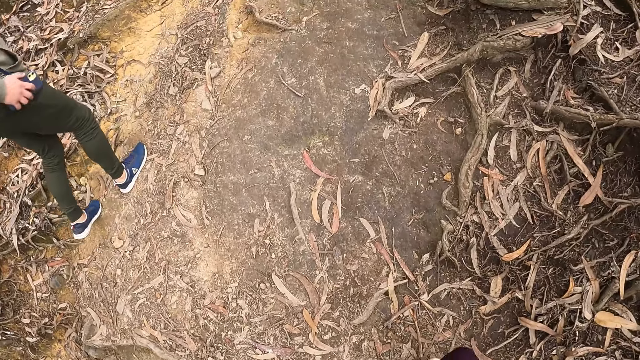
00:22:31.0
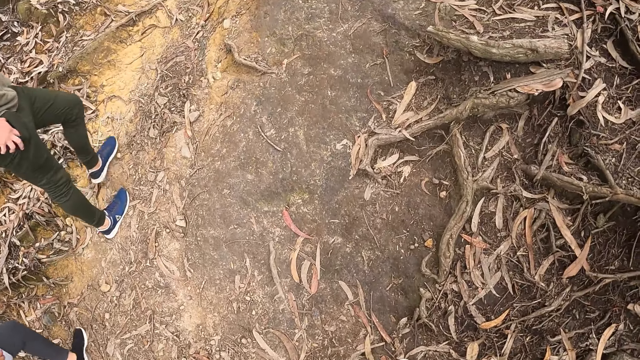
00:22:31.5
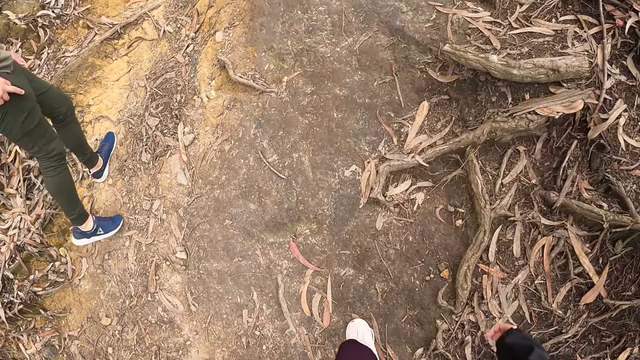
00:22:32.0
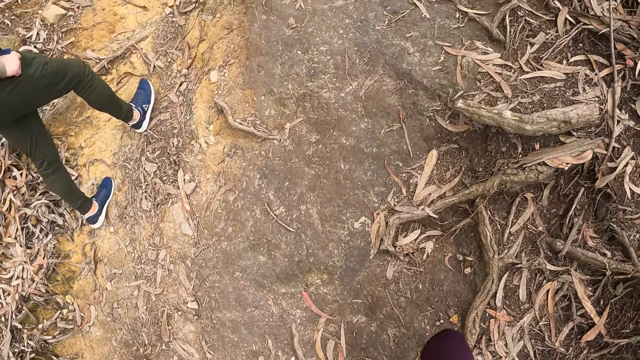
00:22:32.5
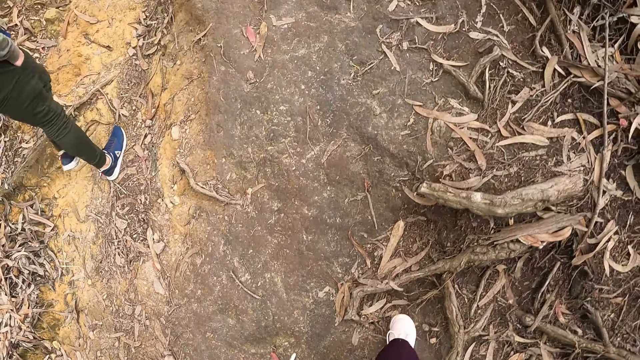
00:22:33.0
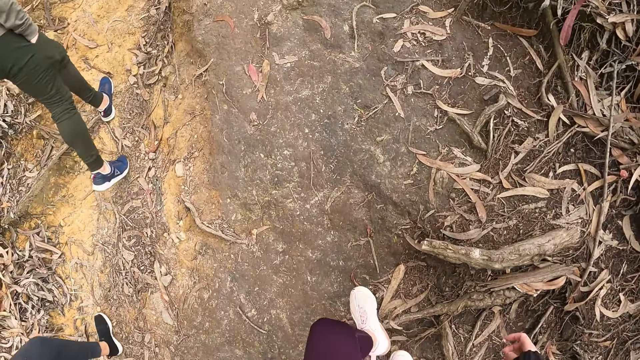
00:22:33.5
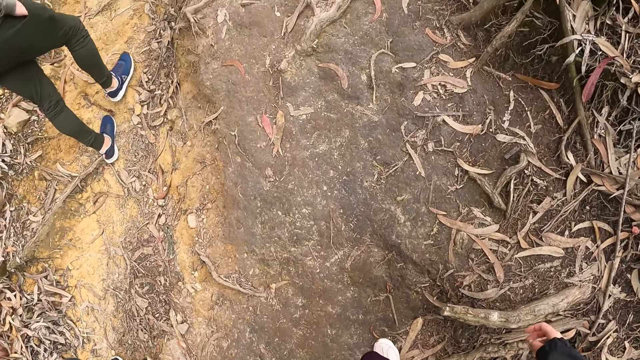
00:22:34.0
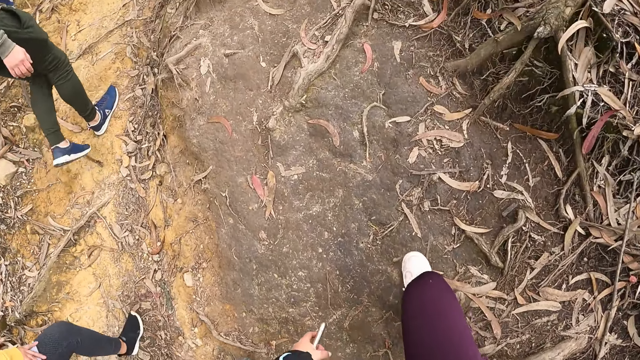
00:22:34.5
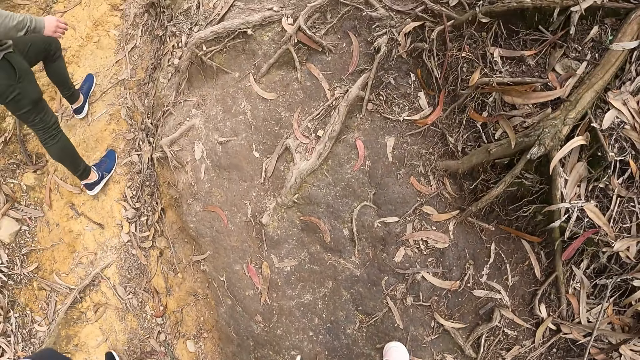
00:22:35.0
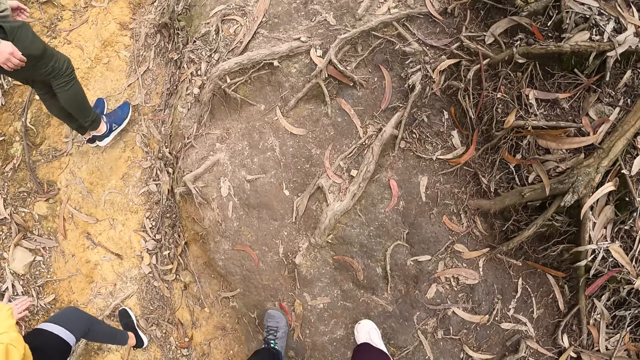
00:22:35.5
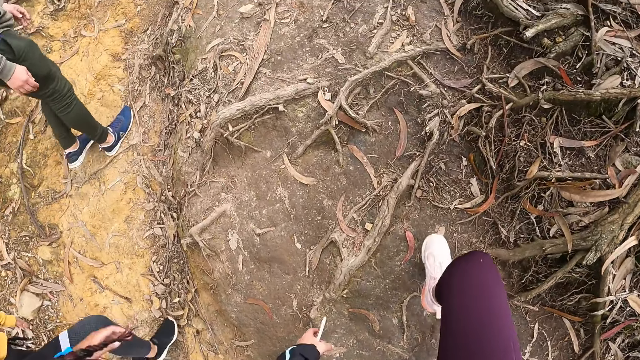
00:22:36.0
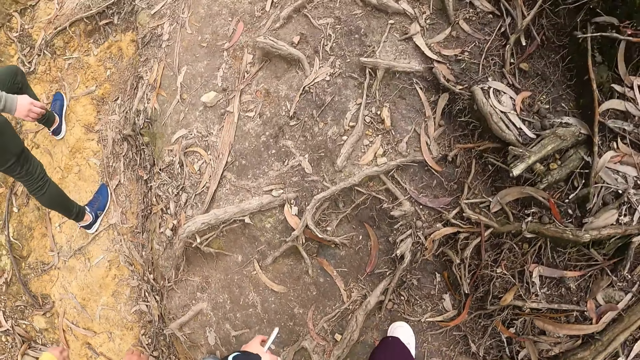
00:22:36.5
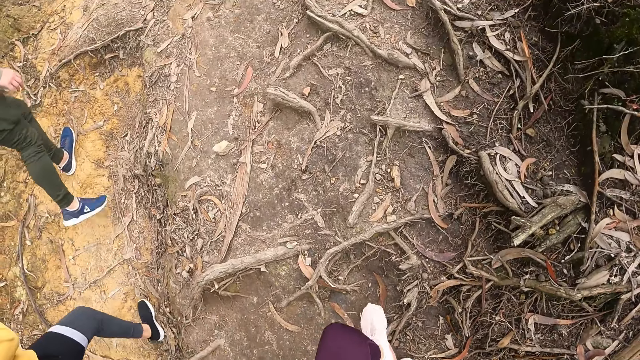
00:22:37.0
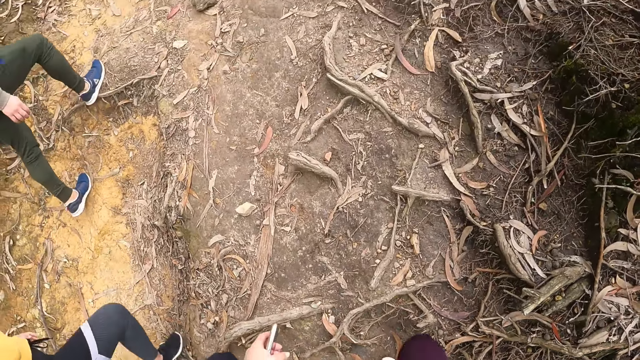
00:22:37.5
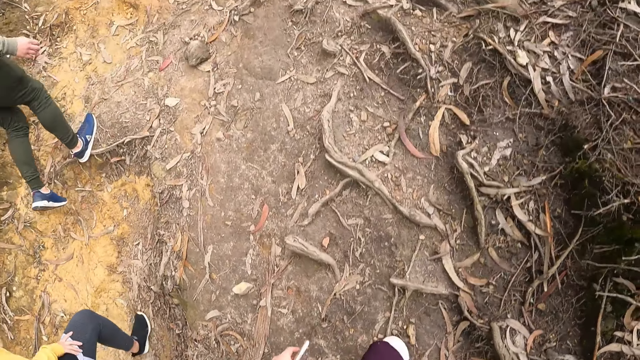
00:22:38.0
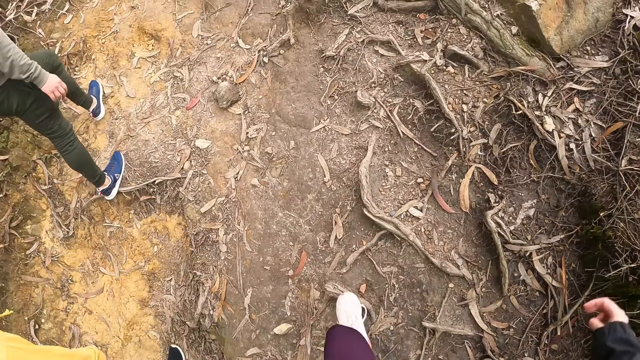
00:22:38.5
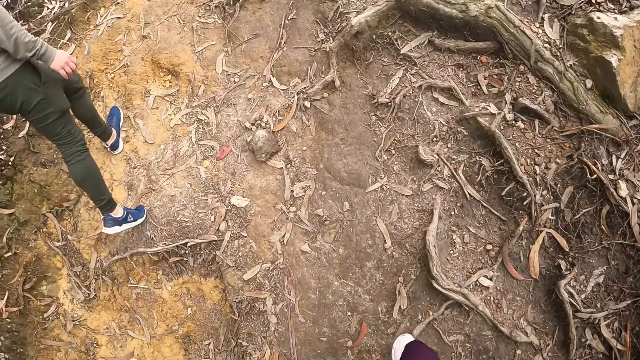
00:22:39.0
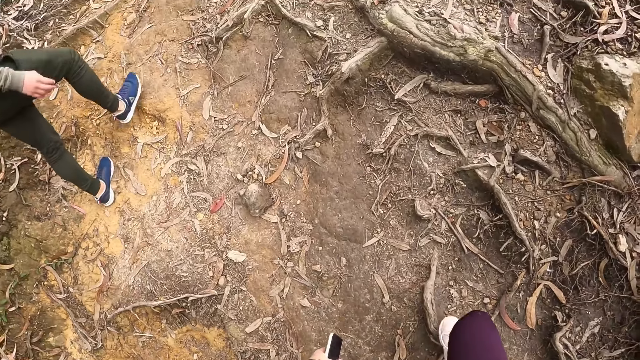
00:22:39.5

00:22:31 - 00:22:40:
The man puts the phone in his right hand back to his trousers pocket. The camera wearer walks around the forest.

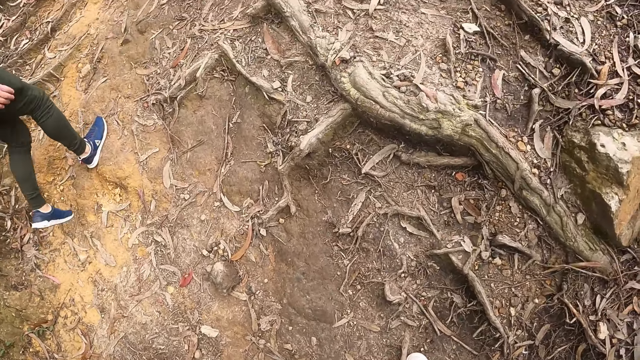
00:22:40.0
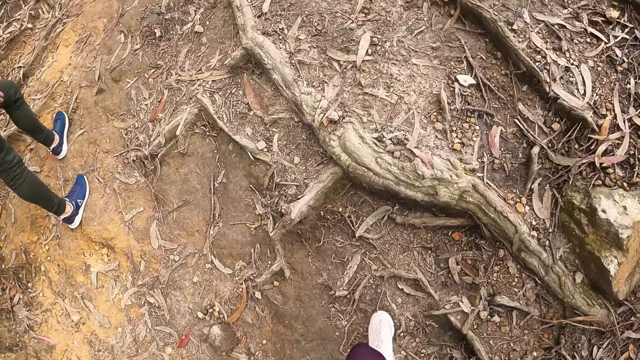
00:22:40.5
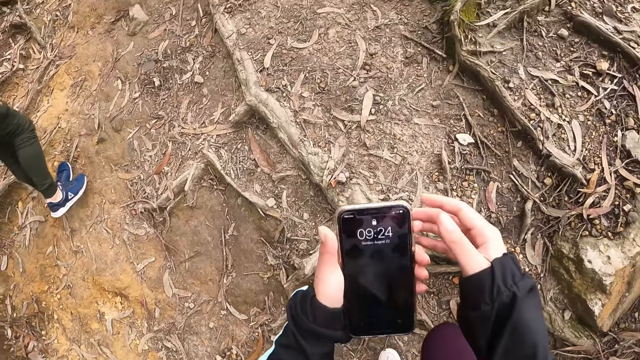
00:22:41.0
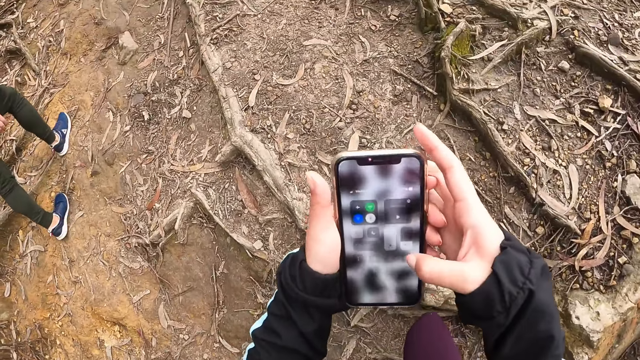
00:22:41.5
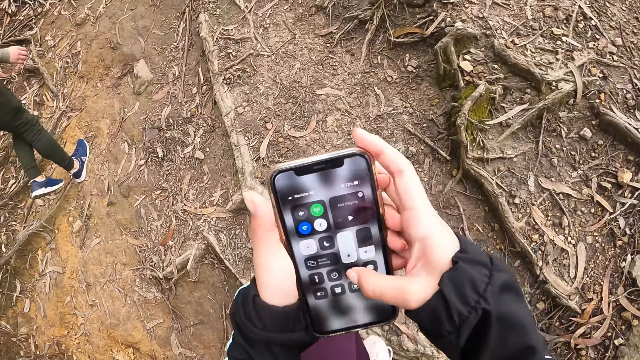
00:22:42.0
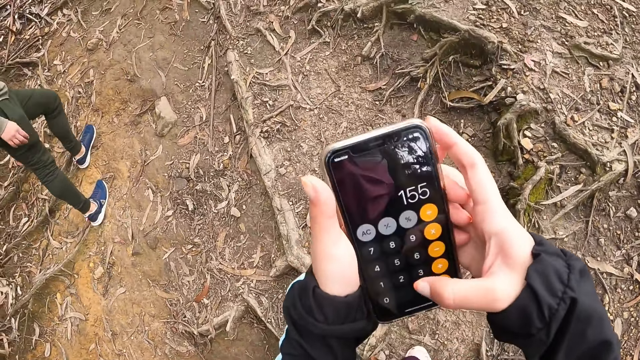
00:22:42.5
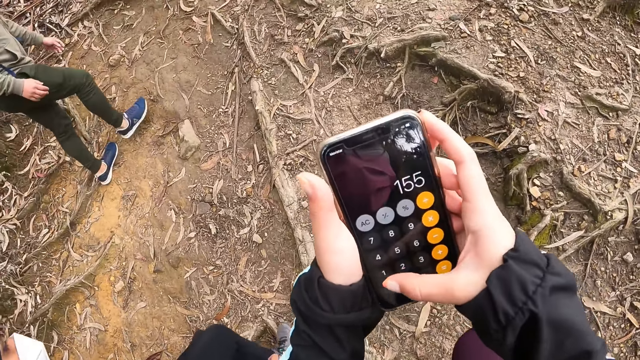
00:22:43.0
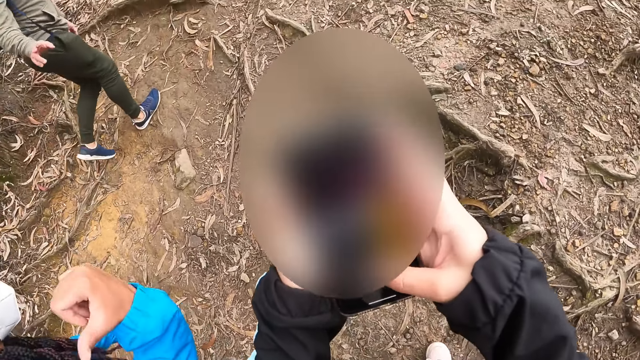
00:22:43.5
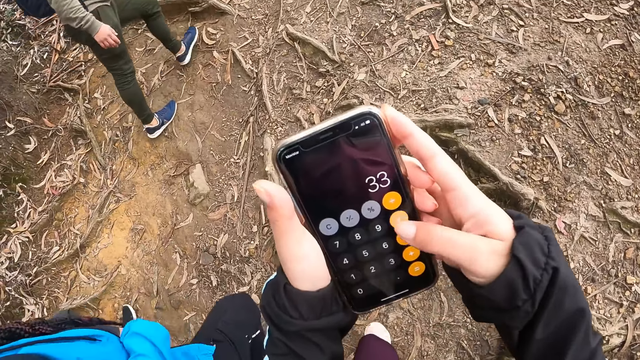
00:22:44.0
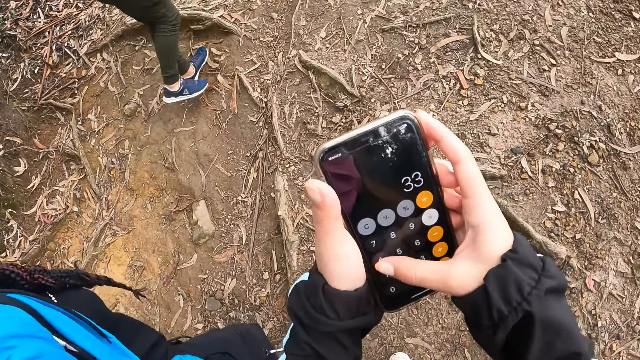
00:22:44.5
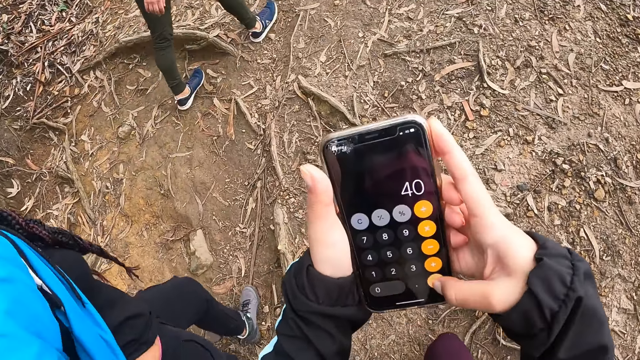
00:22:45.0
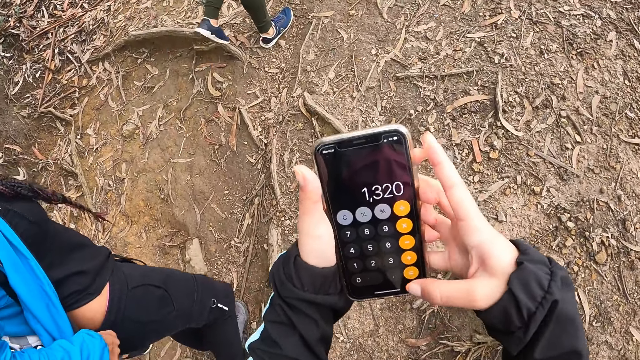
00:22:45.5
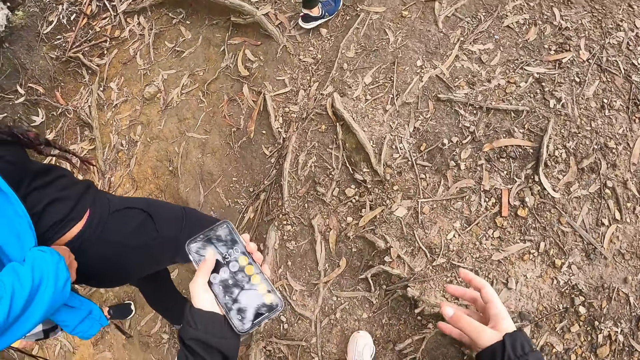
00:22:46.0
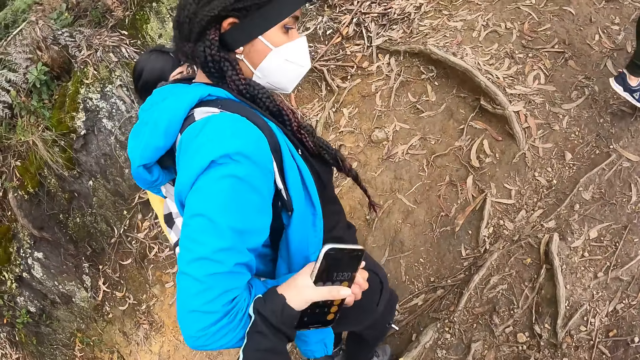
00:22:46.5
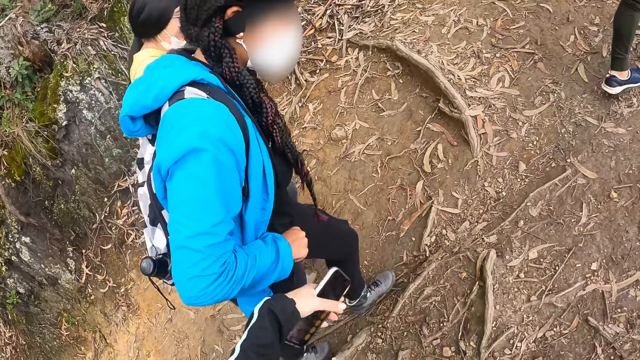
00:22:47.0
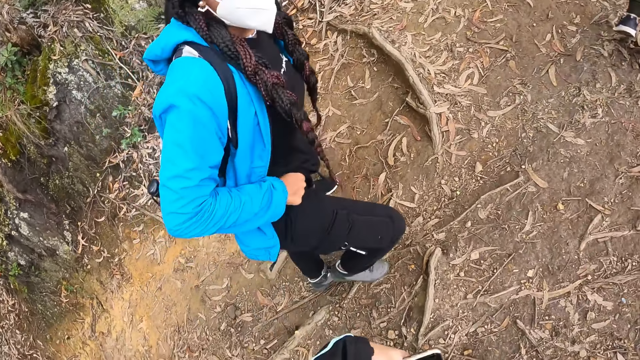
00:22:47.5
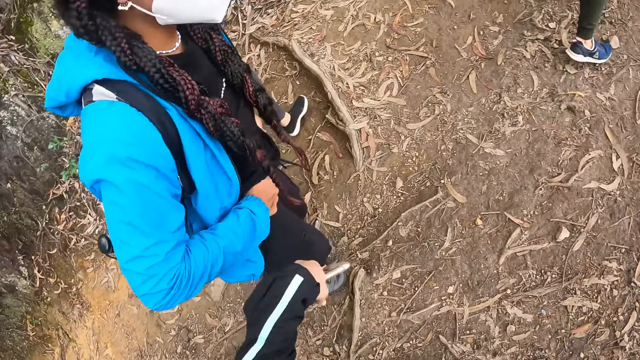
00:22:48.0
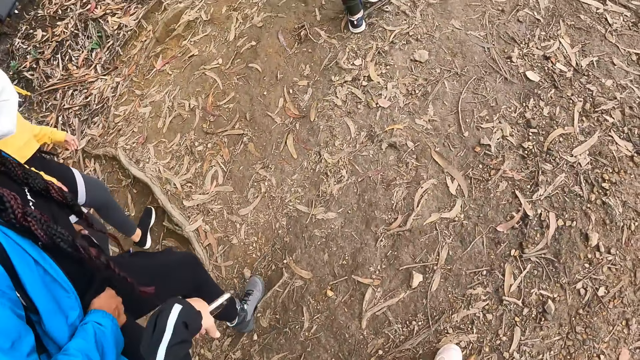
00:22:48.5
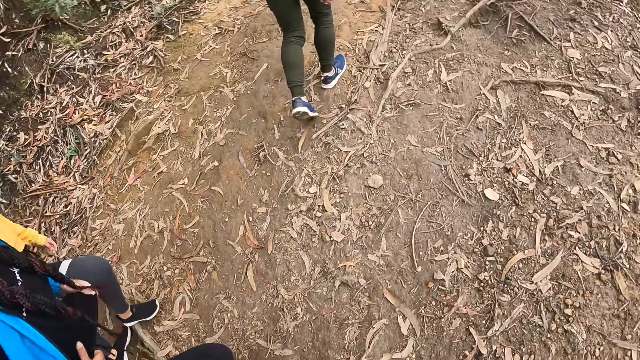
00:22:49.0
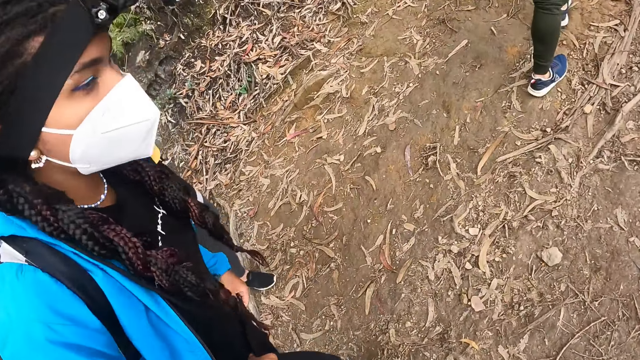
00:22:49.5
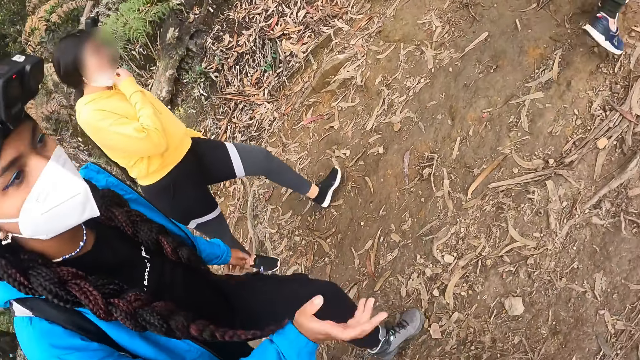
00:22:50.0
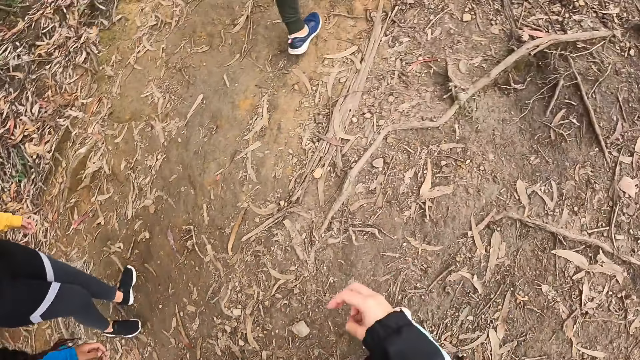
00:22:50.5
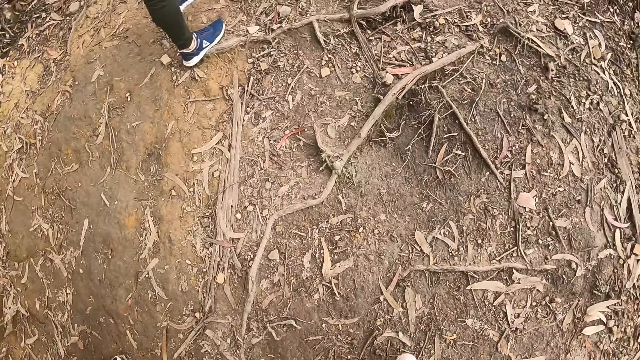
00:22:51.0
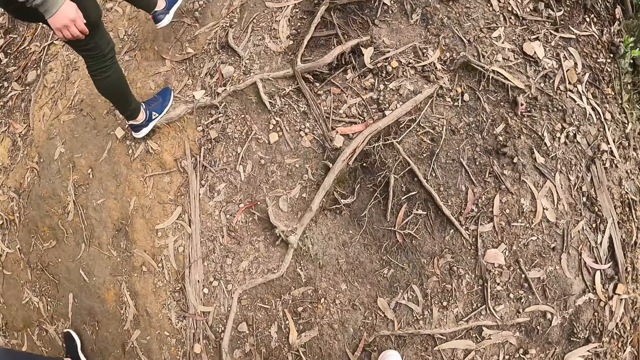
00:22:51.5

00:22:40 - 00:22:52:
The camera wearer operates the phone in her hand. A woman adjusts her trousers with her right hand. The camera wearer interacts with the woman on the mountain. She touches the woman. She holds the phone. She walks along the road. Another woman touches a nose mask on her face with her right hand. The first woman talks to the camera wearer. The camera wearer walks along the road.
